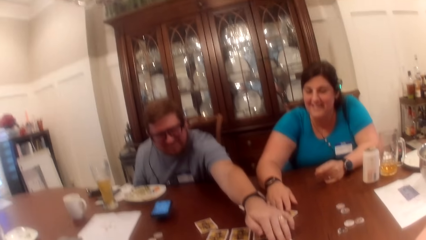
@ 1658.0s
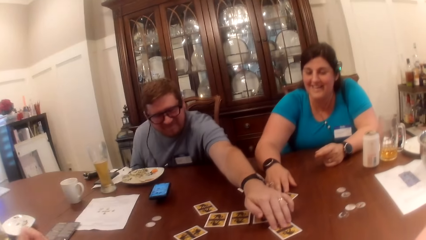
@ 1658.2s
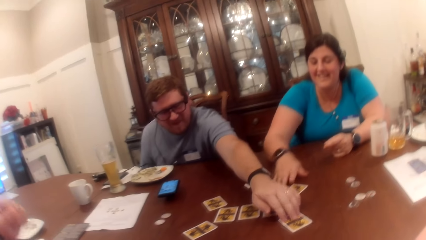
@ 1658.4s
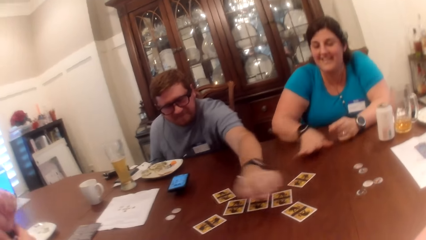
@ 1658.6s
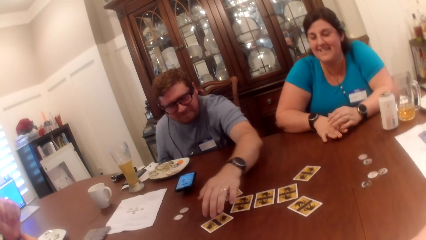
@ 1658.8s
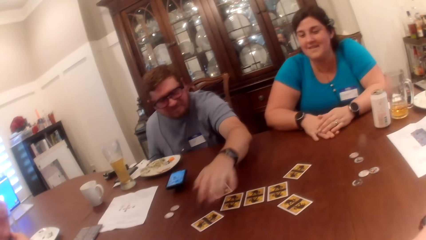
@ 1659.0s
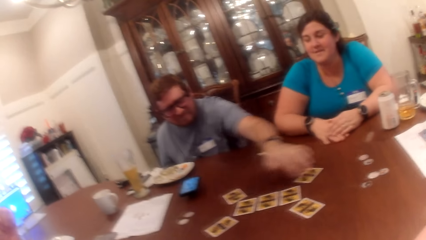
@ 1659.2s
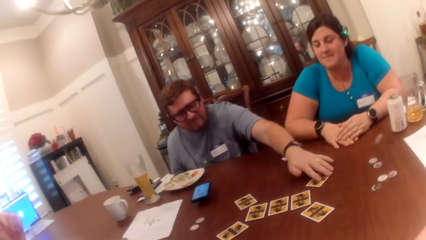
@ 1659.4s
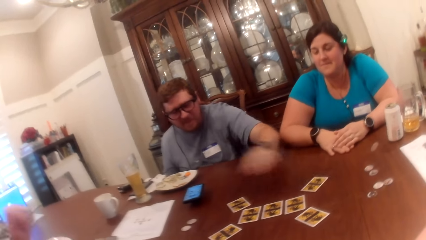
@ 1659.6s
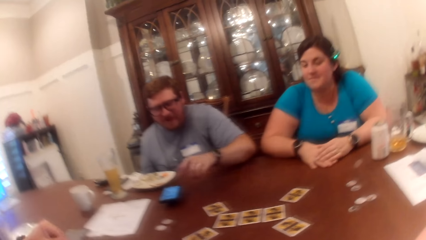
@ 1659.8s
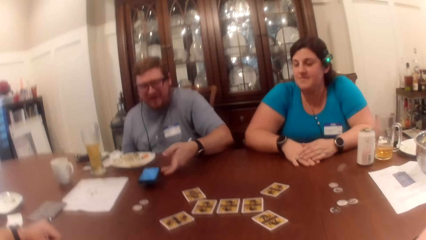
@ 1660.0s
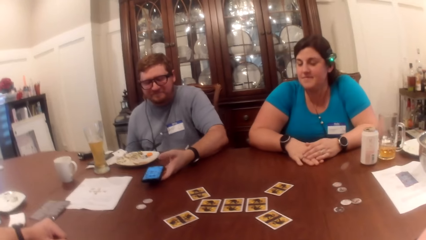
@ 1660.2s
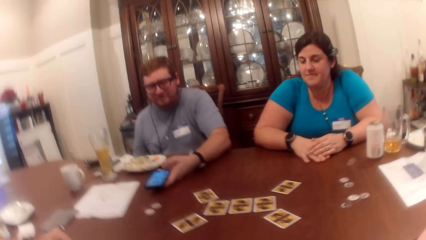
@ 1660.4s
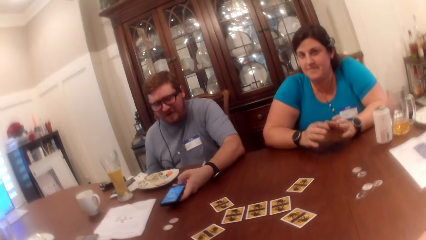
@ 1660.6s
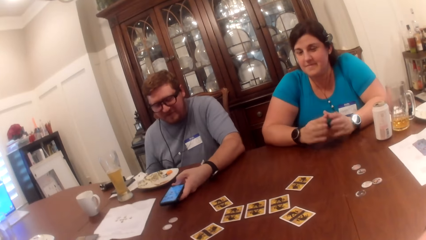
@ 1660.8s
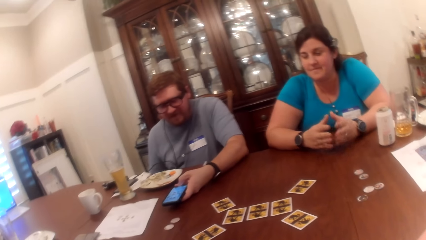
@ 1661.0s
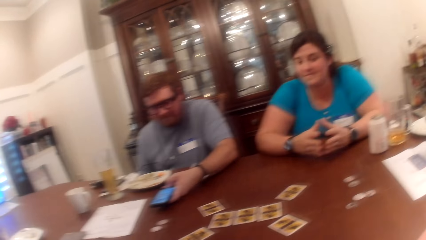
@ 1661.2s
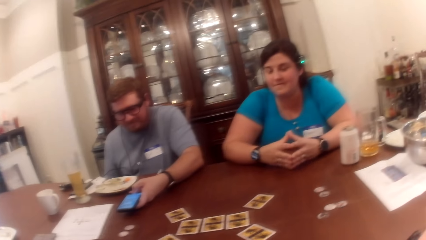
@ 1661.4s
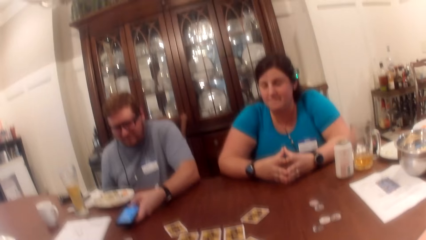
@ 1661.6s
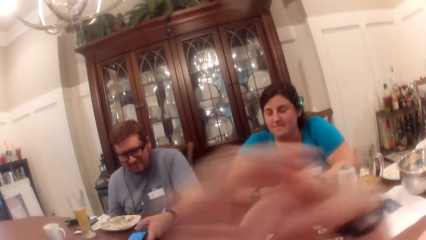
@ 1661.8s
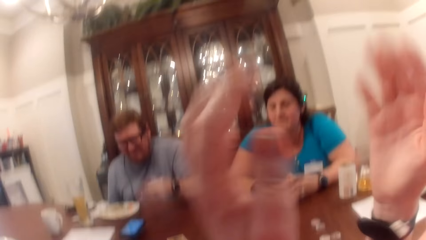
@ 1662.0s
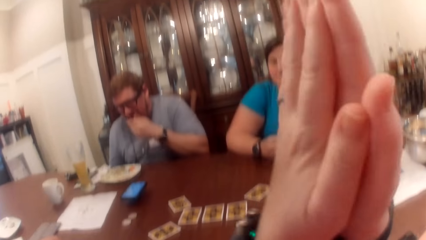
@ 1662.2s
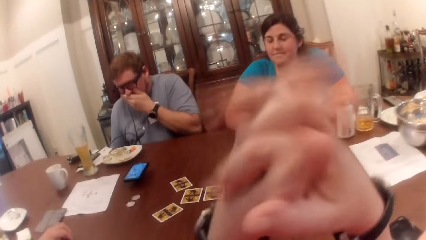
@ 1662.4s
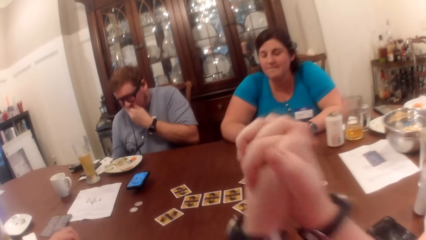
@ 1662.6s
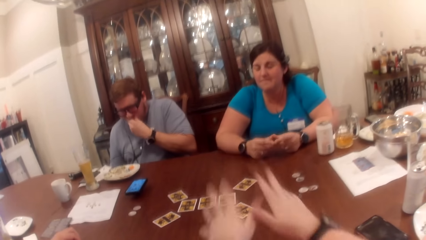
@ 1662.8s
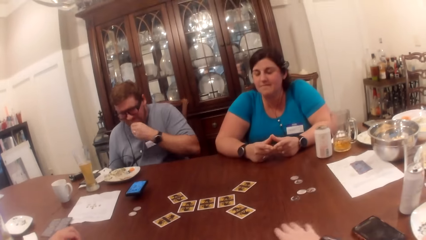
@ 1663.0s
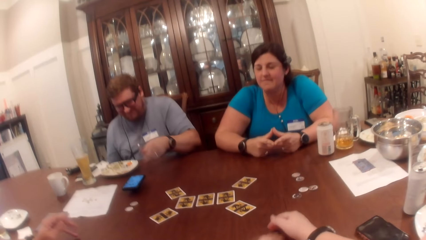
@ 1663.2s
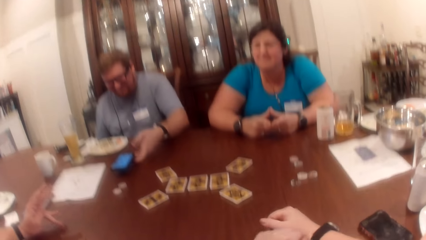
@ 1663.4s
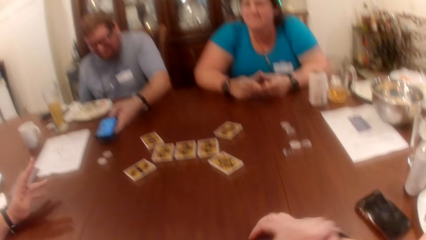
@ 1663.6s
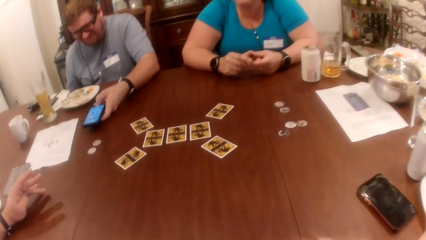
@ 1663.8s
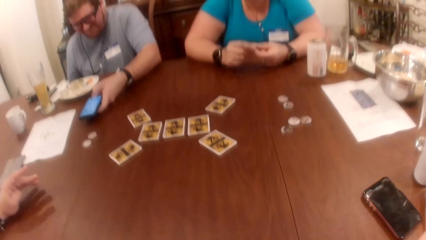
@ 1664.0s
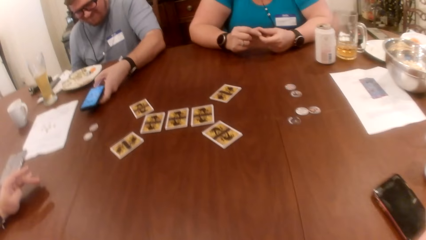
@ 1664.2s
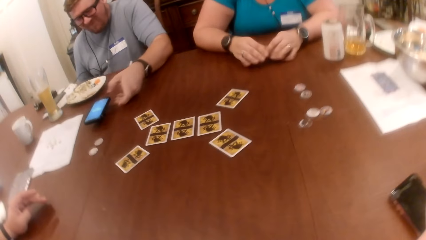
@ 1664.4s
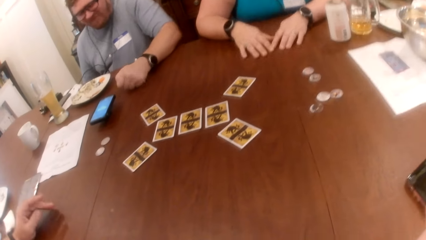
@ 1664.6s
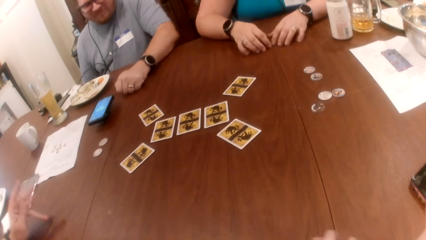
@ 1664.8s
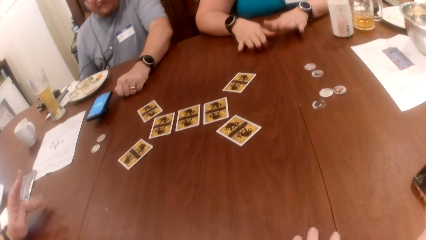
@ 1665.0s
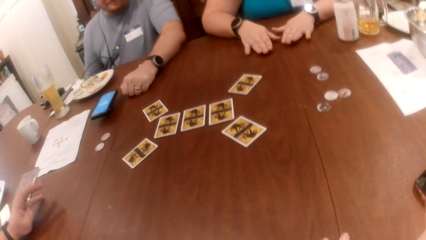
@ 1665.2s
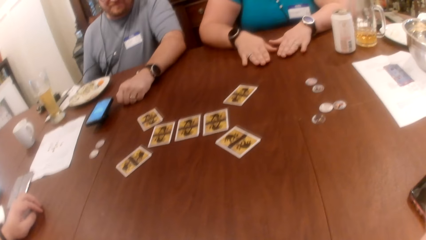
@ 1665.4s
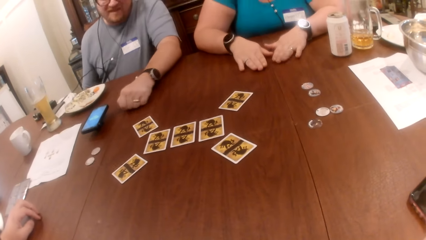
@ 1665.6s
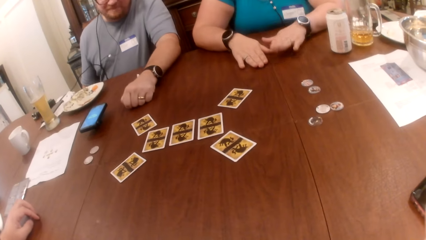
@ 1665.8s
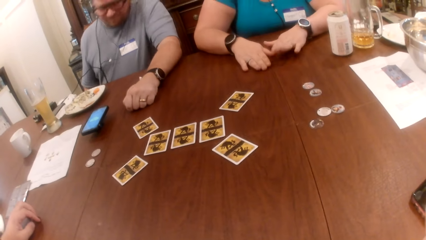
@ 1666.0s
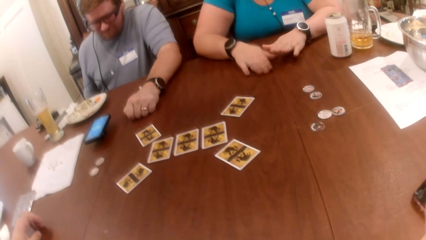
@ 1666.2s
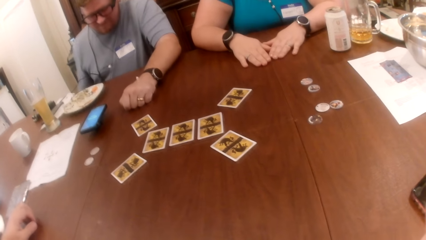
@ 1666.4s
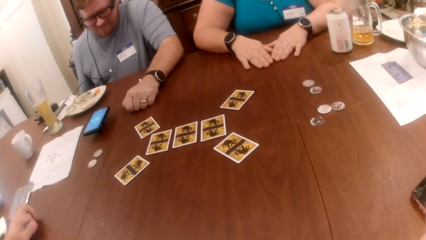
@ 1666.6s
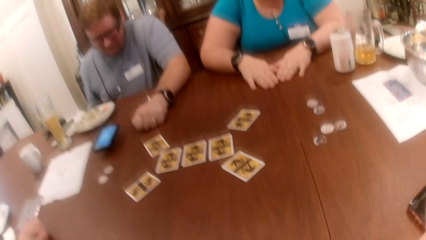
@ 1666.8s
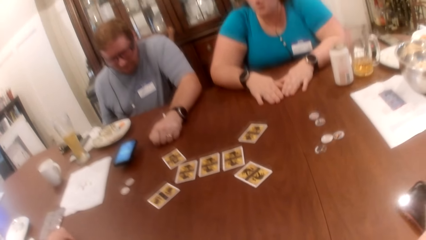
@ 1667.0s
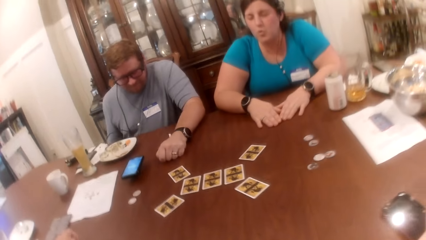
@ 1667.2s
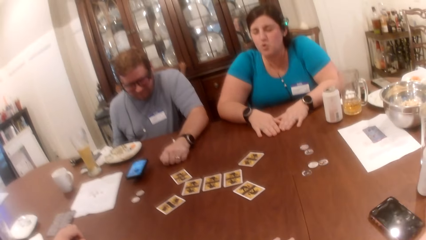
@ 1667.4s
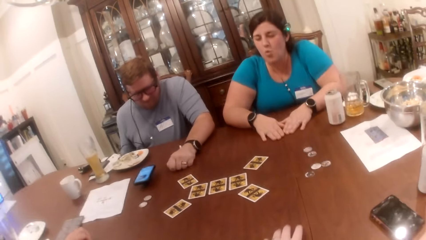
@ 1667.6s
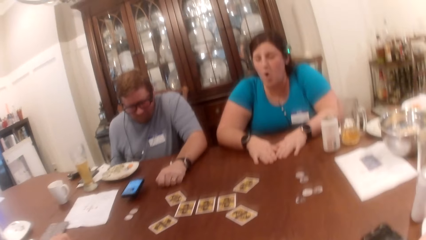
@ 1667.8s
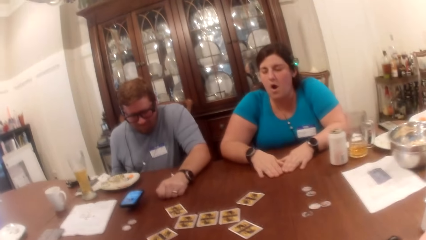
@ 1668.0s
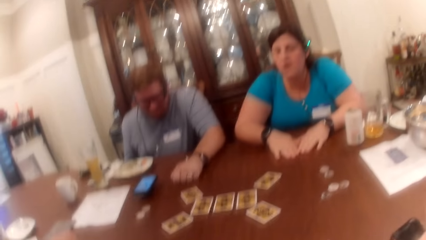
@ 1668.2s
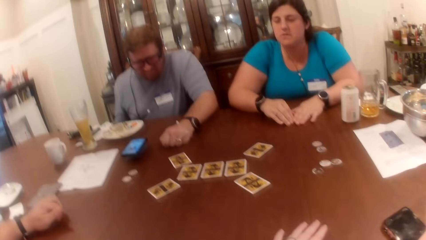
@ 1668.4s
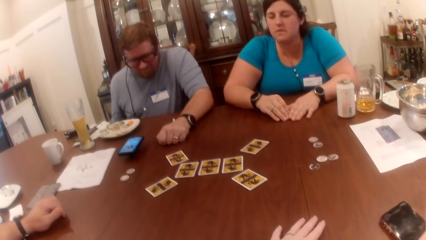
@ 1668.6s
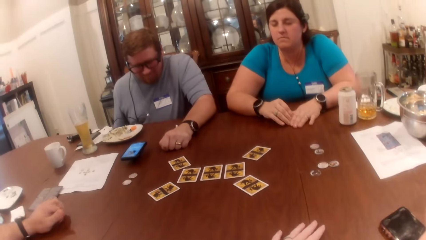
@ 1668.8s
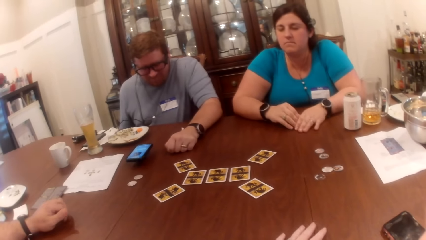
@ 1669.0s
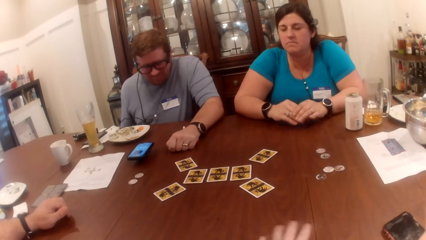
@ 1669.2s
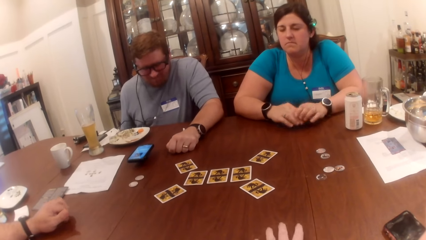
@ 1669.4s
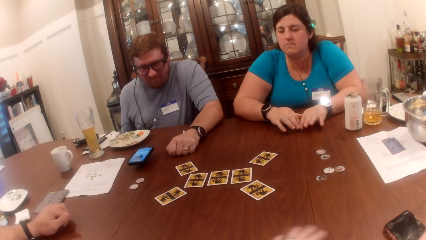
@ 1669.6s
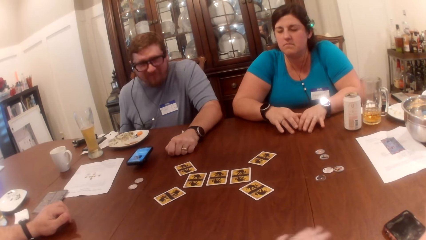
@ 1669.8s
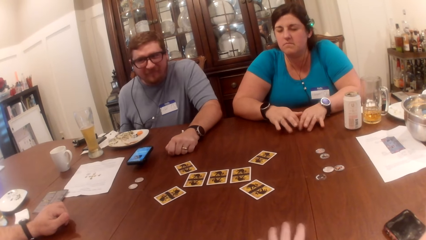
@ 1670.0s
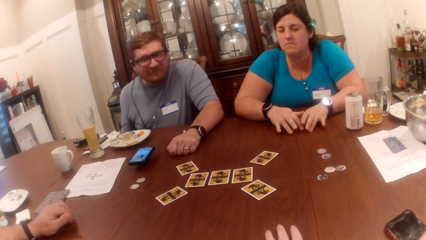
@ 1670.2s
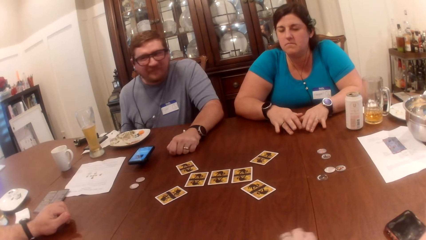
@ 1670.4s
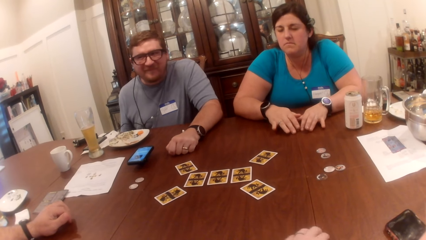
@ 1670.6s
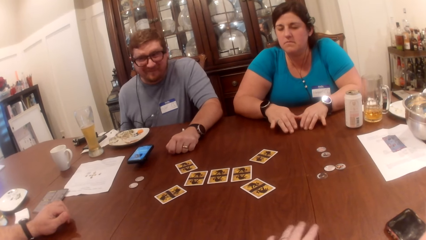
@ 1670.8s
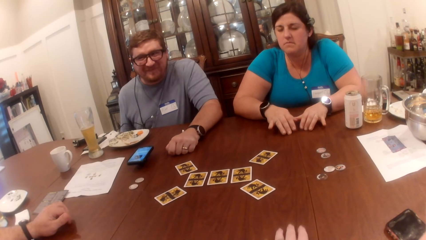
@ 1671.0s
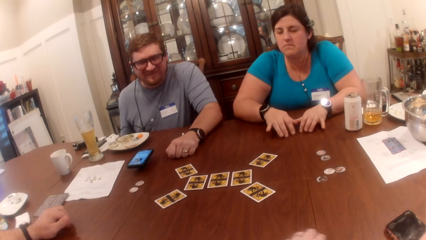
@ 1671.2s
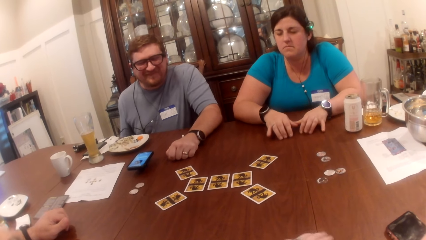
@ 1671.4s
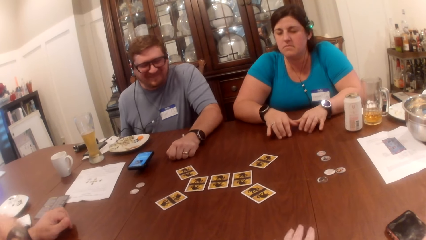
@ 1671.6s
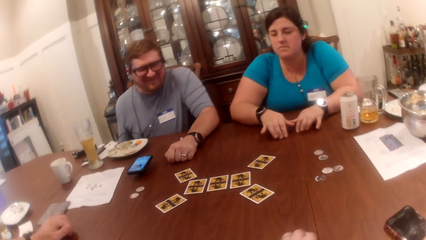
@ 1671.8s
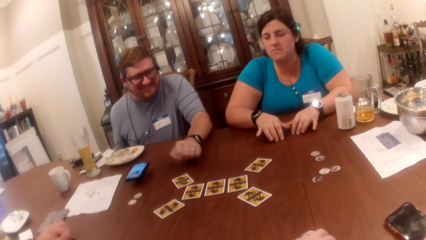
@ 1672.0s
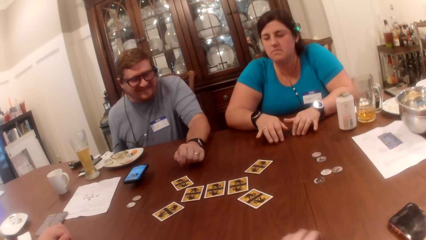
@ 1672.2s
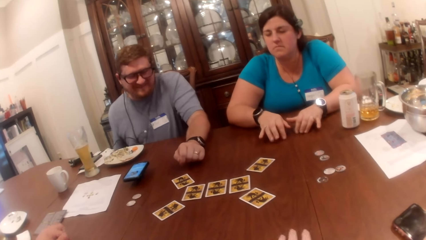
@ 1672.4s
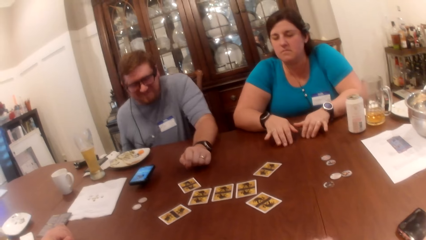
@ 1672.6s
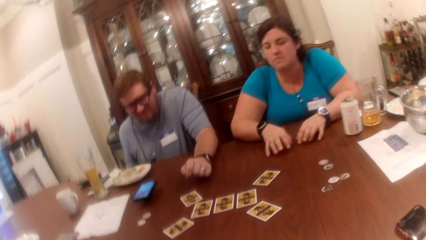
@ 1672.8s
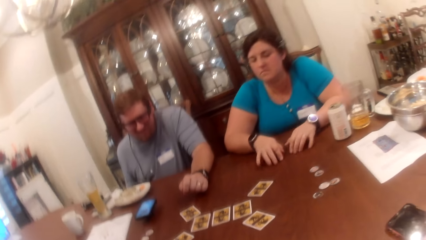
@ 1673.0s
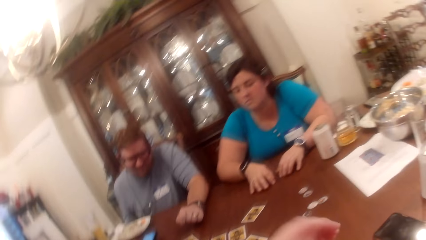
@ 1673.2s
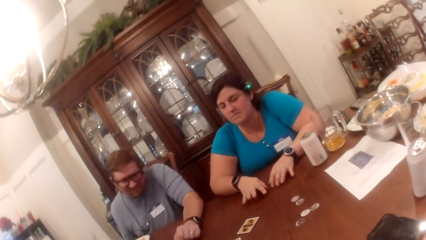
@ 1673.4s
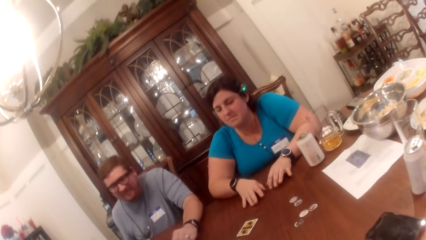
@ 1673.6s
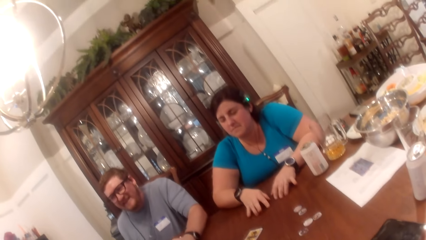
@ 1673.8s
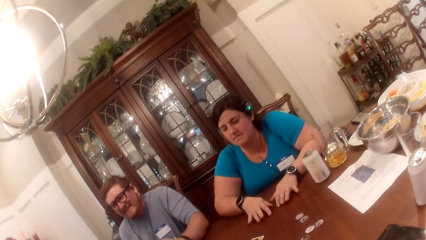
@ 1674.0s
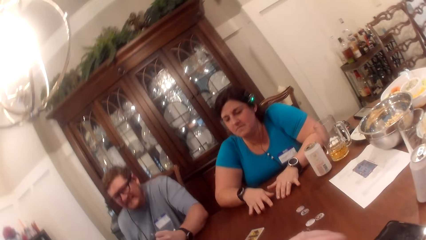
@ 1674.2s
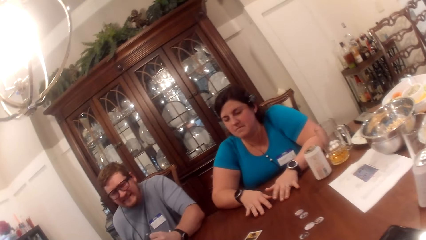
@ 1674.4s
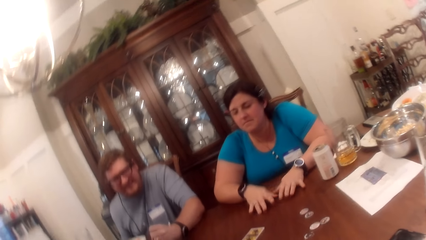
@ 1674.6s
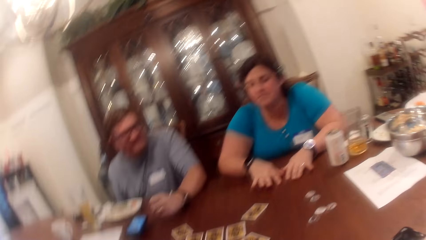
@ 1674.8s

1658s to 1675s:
A woman touches the card on the table with her right hand. A man touches the card in the camera wearer's right hand with his left hand. The man touches the card on the table with his left hand and touches a card on the table with his left hand. The man operates a phone on the table with his left hand. The camera wearer claps her hands together. The man rubs his mouth with his left hand. The man operates the phone on the table with his left hand. The woman hits the table with both hands. Another man scratches the table with his left hand.
